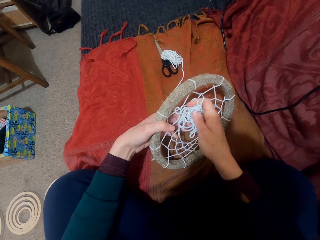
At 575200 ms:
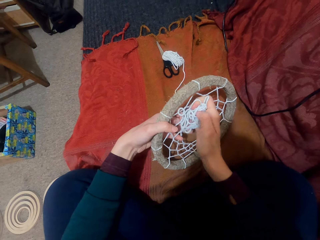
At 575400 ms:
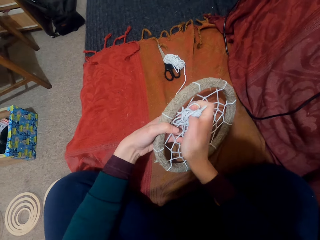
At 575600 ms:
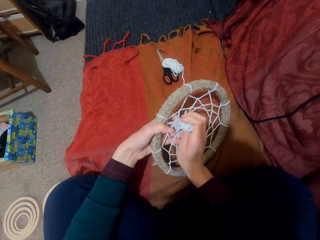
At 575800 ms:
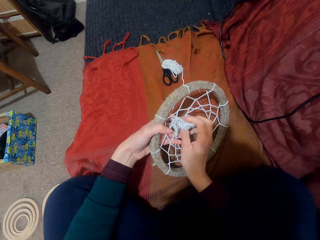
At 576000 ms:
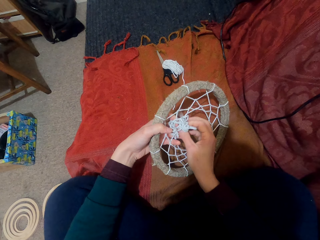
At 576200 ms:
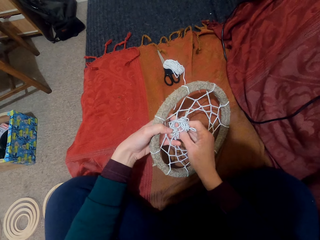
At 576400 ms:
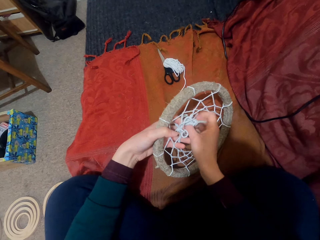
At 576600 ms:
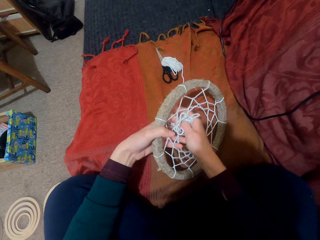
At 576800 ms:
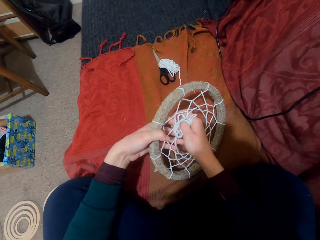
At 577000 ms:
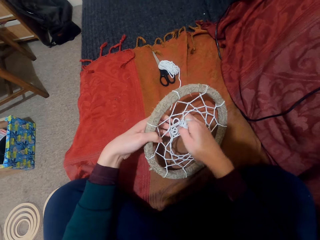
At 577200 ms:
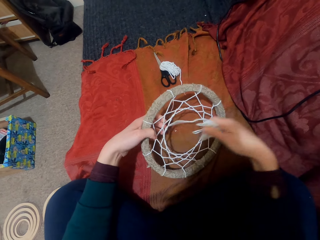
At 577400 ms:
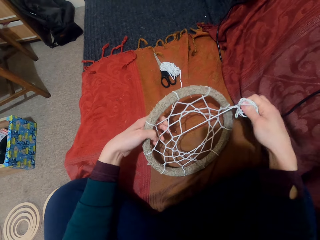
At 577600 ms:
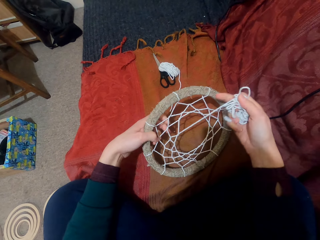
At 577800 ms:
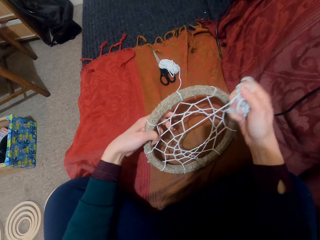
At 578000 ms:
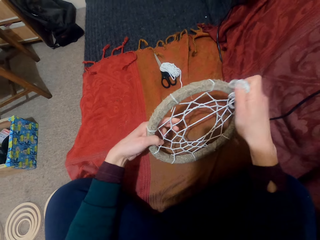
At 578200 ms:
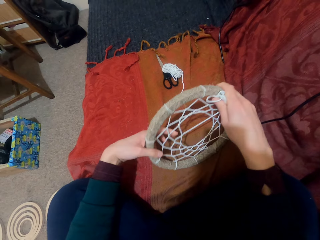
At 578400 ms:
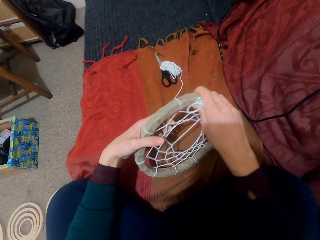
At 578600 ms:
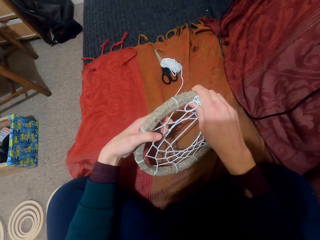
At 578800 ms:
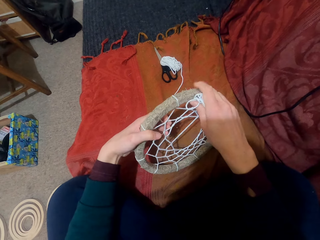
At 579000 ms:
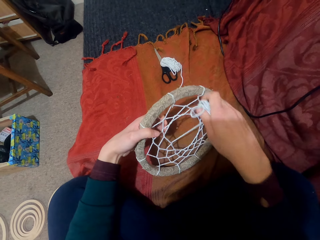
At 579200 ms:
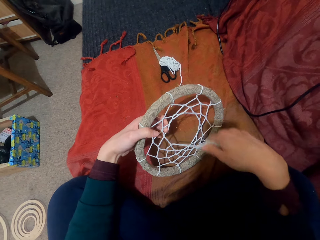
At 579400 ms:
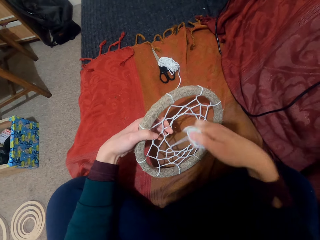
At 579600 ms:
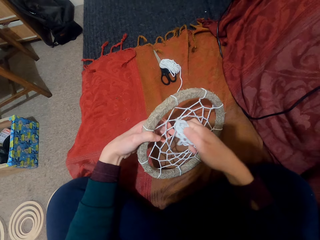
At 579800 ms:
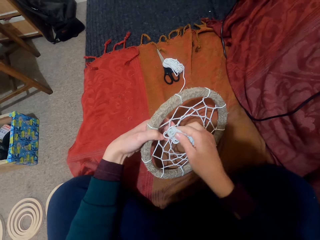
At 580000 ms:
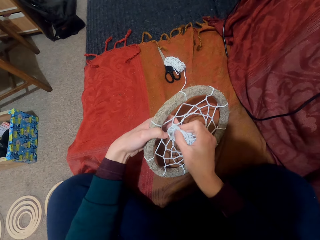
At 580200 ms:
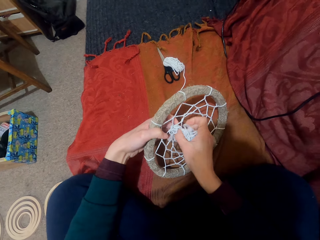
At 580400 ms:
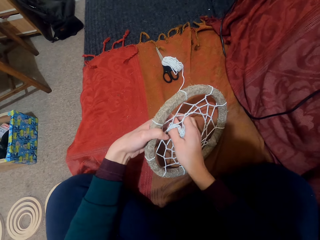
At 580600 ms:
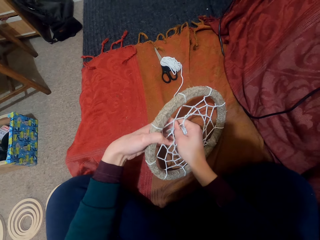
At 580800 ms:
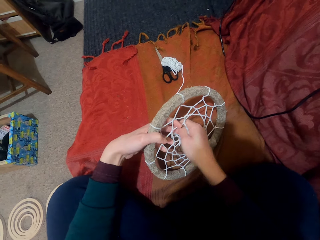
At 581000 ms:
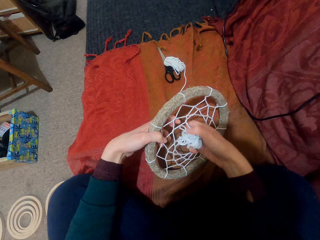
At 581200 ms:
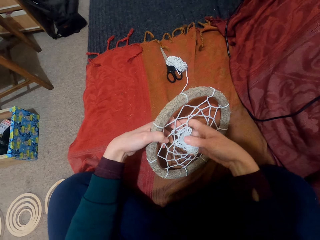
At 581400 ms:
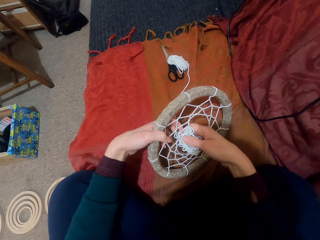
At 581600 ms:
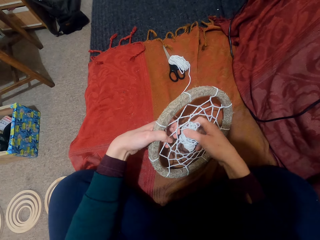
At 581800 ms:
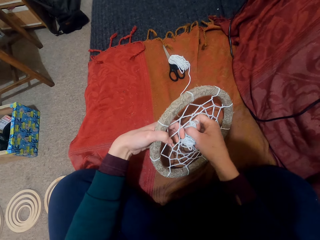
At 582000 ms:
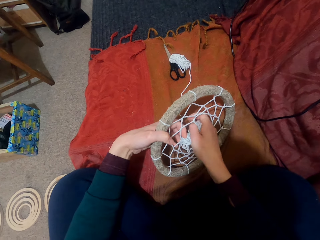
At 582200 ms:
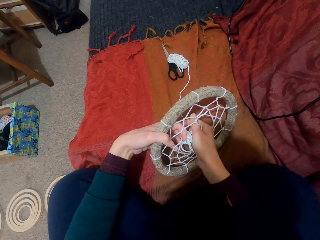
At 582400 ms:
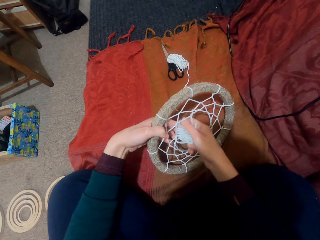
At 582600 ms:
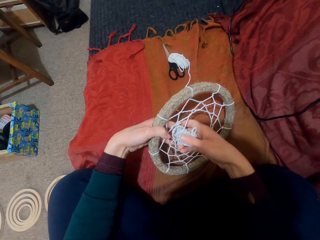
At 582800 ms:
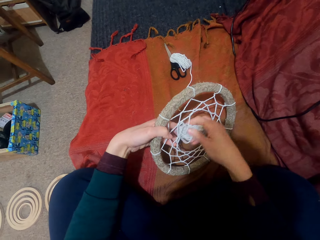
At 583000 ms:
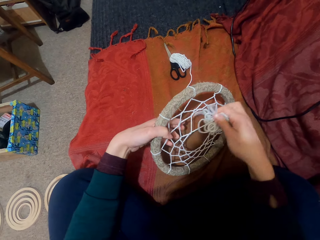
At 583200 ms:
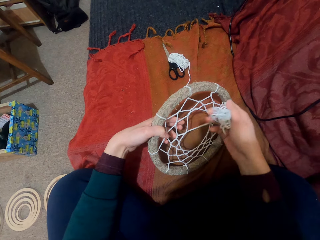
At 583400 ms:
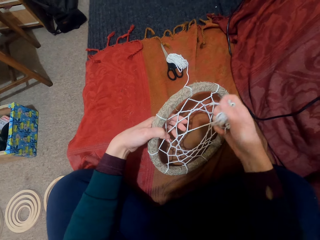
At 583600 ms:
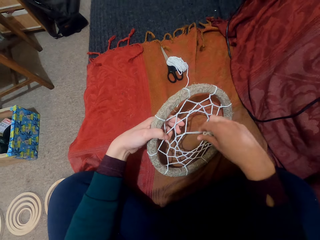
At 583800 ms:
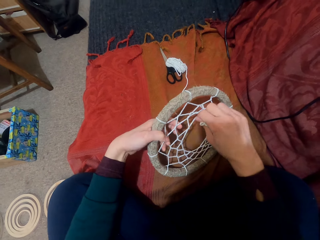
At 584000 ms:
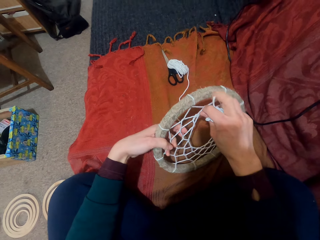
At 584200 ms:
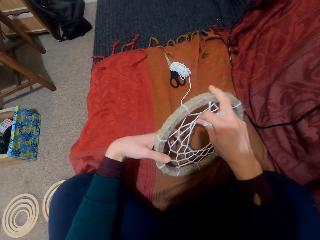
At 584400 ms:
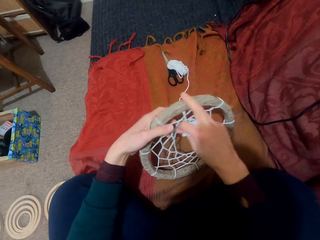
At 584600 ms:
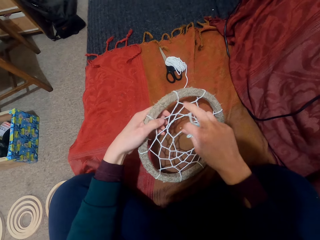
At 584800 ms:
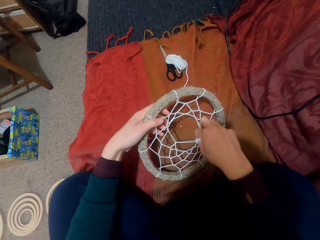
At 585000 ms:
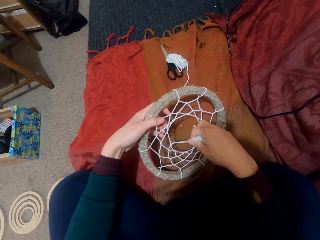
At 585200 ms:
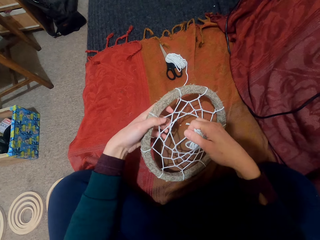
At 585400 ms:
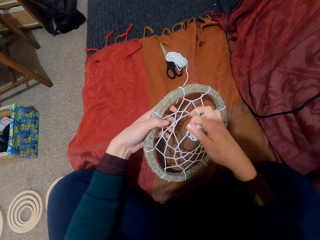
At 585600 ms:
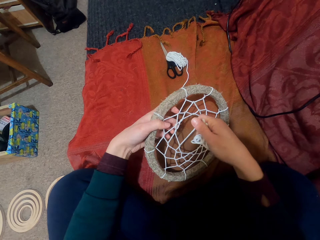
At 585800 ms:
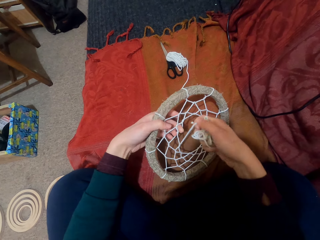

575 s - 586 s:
The camera wearer puts the thread through the pattern. They pull the thread. They turn something. They put the thread through the pattern. They pull the thread. They turn something.

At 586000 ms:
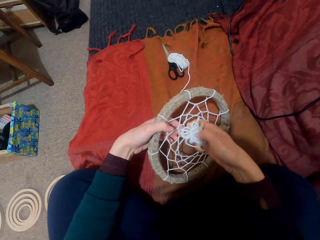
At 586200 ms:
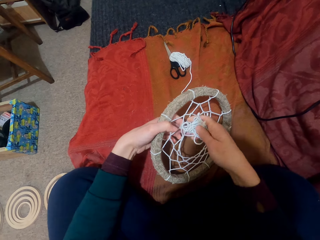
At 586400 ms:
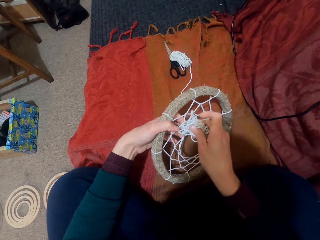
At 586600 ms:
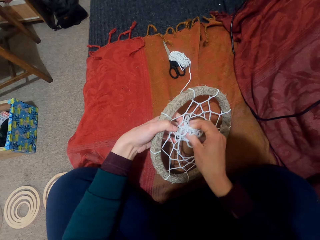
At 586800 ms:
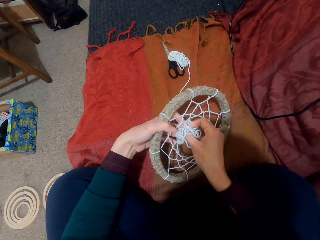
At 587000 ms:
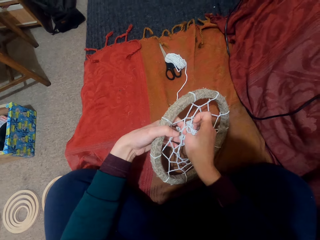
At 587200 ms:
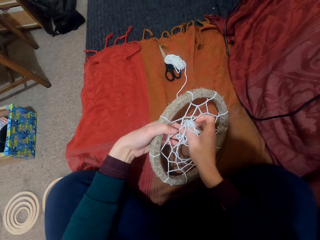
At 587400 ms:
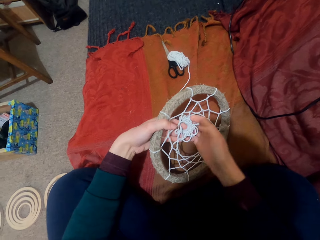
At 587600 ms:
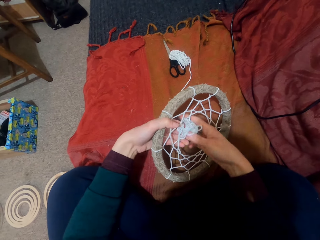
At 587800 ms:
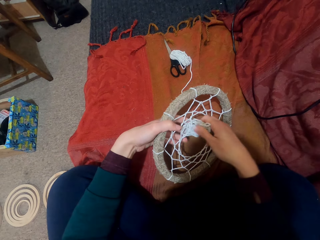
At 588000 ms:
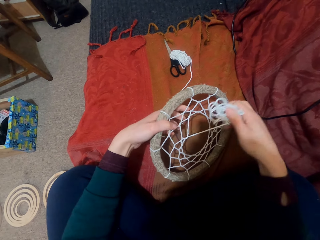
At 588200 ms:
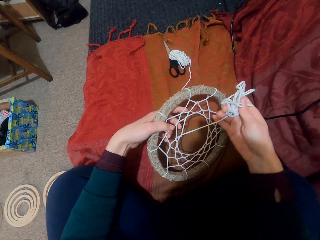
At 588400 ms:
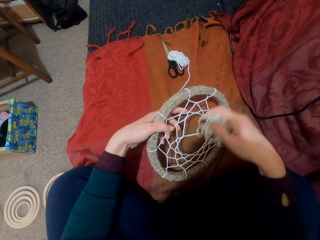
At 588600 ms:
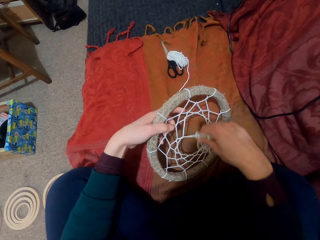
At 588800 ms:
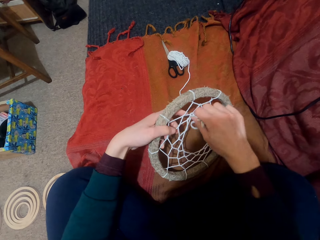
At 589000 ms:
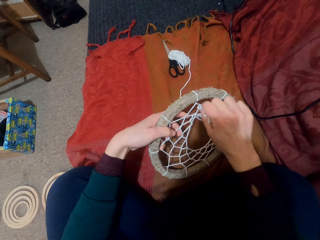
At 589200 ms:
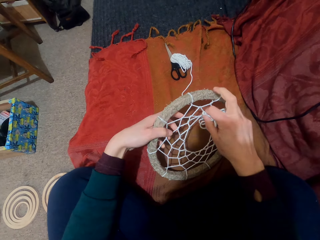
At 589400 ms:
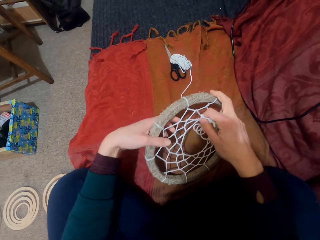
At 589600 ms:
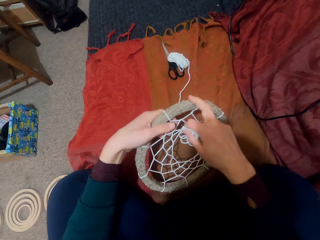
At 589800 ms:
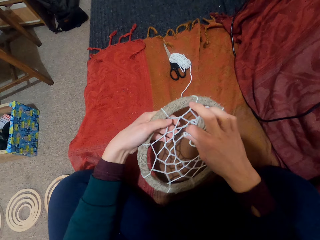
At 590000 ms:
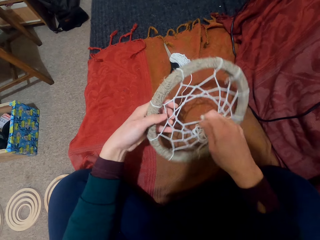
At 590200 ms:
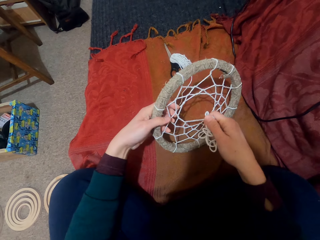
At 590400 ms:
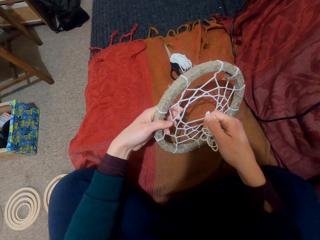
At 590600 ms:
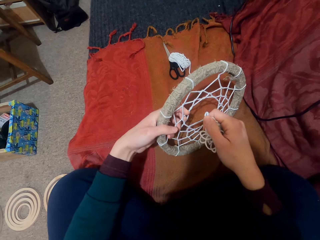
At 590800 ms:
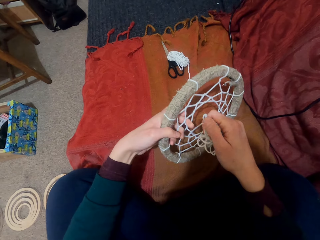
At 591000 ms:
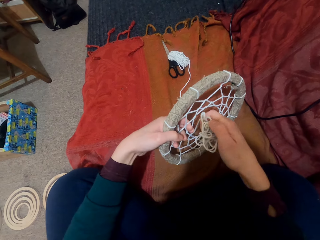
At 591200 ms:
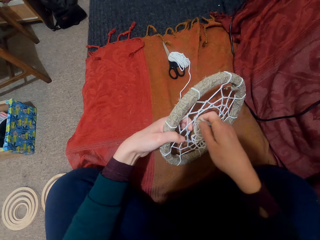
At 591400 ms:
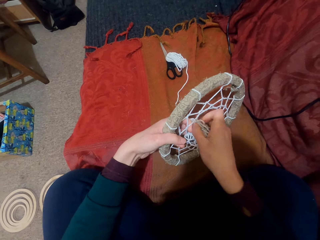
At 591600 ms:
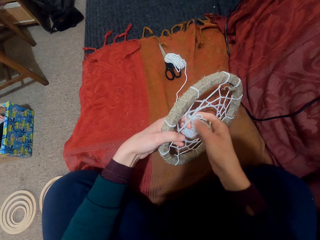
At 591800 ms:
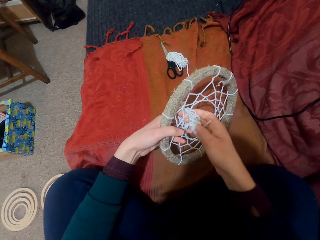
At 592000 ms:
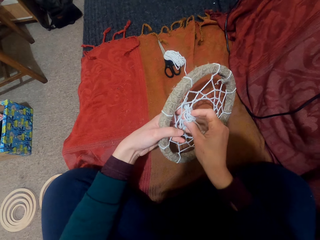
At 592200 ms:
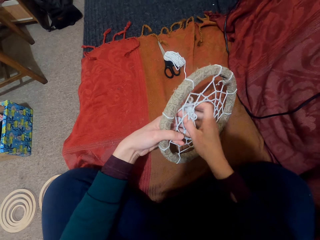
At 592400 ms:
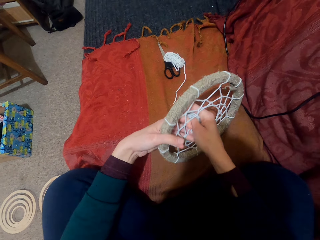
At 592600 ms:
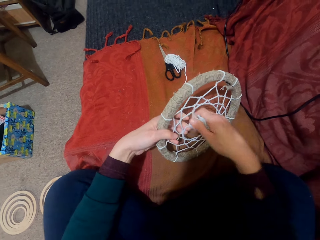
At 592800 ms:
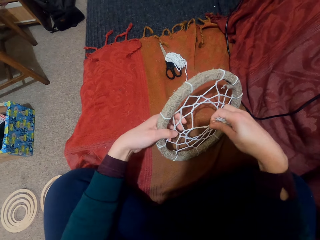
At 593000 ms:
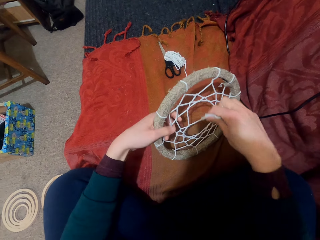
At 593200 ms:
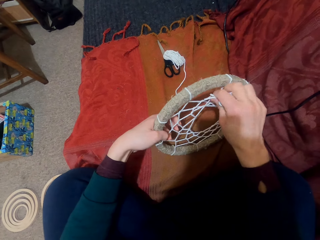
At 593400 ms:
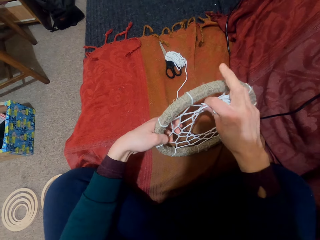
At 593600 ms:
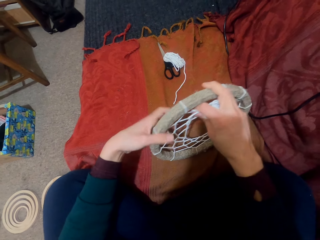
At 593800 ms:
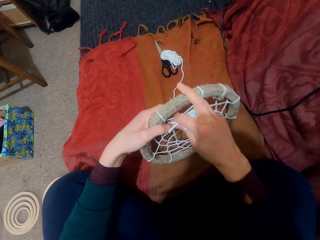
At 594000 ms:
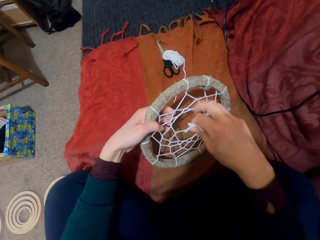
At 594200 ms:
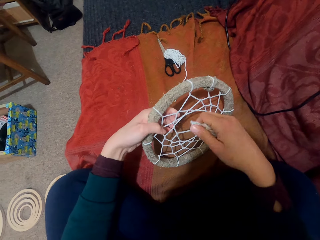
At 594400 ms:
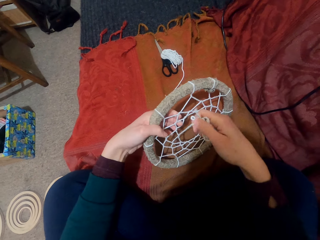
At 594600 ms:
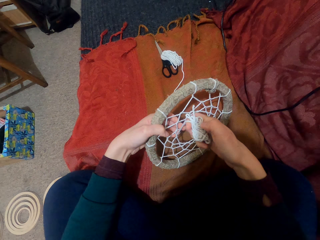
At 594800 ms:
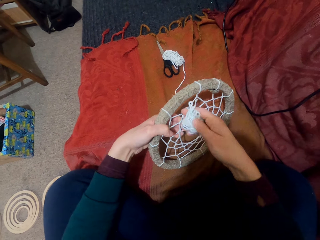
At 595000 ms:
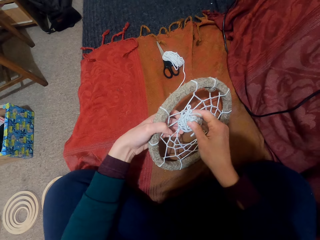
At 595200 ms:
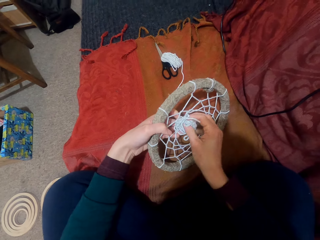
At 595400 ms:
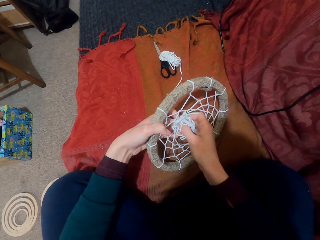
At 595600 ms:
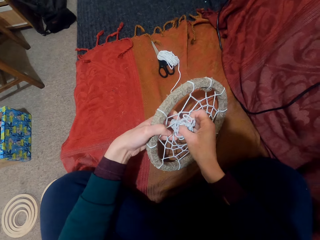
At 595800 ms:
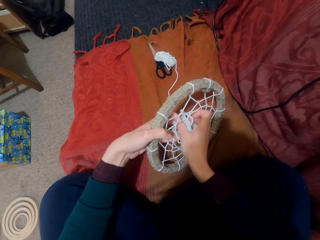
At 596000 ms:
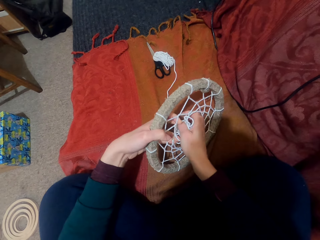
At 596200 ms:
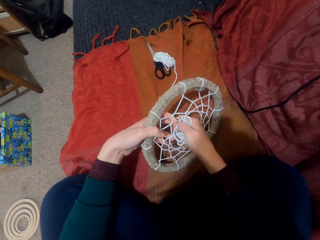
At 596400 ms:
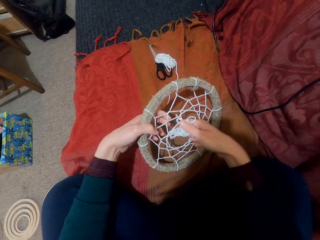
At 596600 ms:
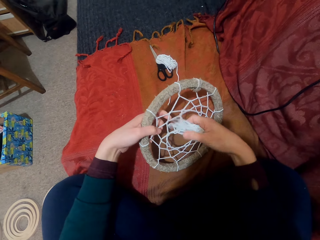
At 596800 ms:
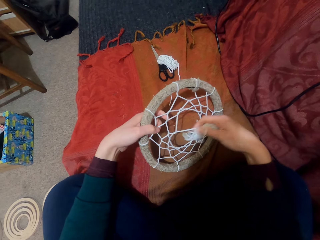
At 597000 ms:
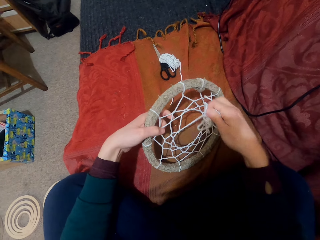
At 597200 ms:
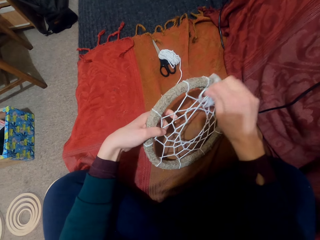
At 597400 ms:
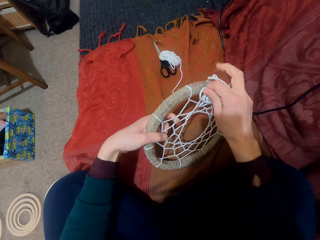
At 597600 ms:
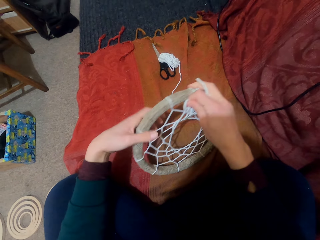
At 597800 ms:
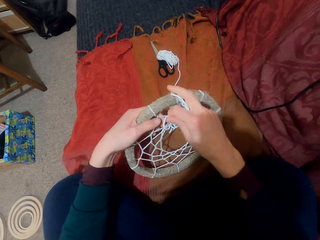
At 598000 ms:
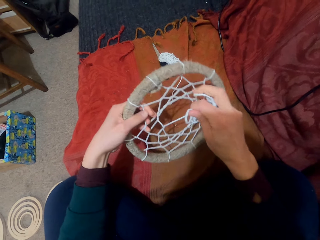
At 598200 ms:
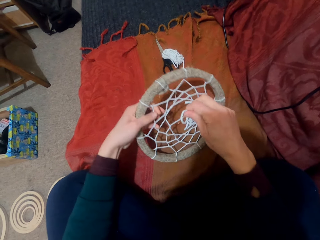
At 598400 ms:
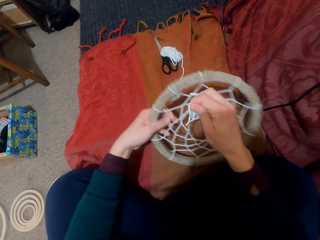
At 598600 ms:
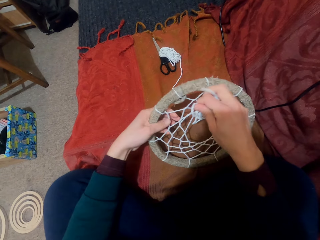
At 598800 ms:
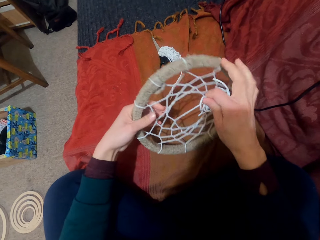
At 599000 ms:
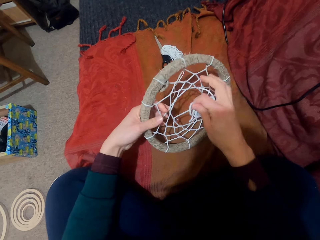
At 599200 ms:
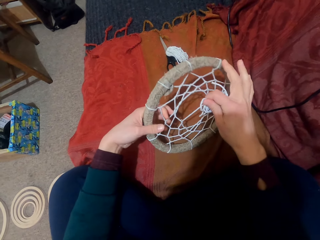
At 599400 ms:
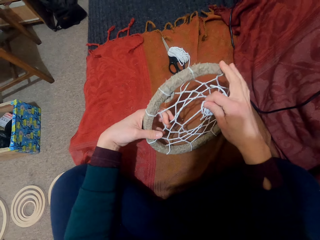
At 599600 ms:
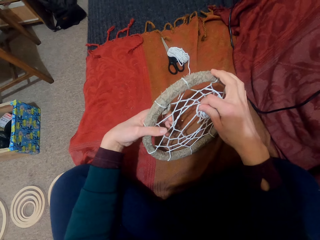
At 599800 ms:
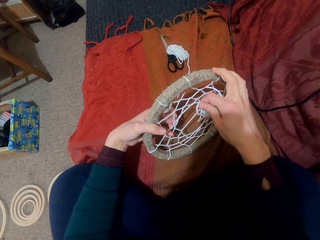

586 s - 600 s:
The camera wearer puts the thread through the pattern. They pull the thread. They turn something. They put the thread through the pattern. They pull the thread. They turn something. They put the thread through the pattern. They pull the thread. They turn something.
